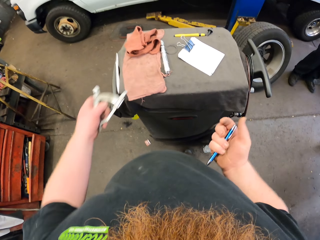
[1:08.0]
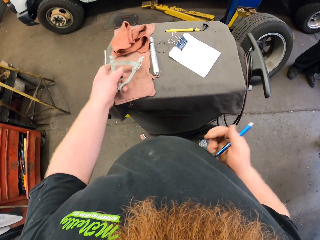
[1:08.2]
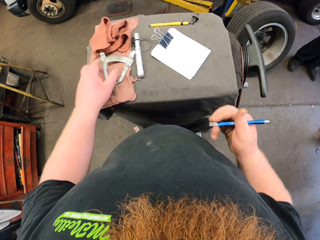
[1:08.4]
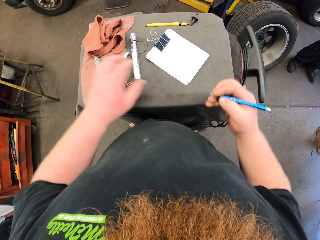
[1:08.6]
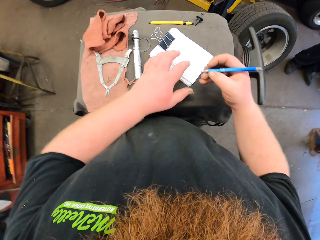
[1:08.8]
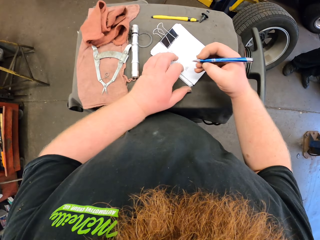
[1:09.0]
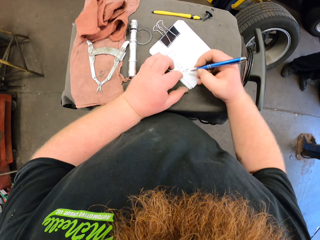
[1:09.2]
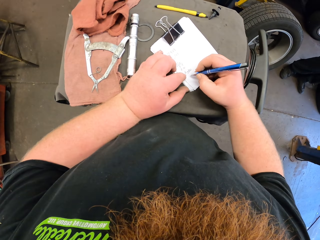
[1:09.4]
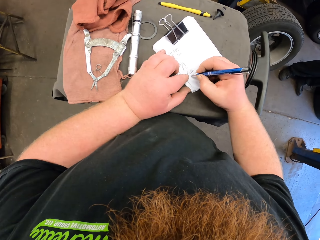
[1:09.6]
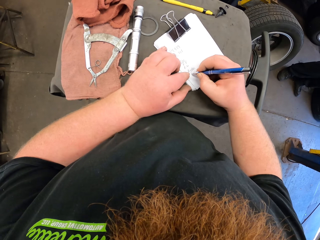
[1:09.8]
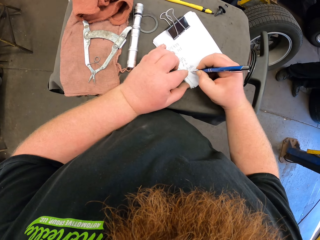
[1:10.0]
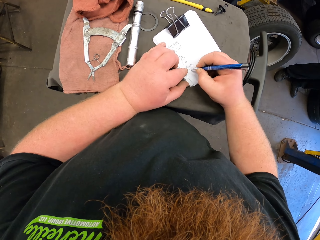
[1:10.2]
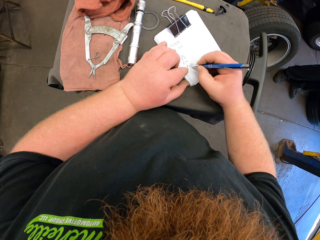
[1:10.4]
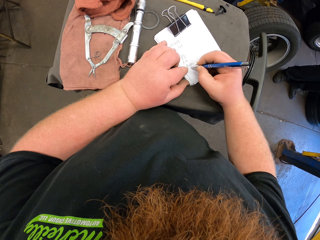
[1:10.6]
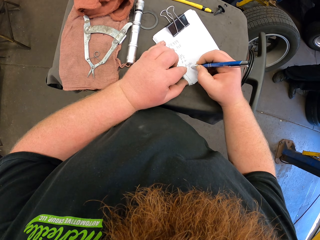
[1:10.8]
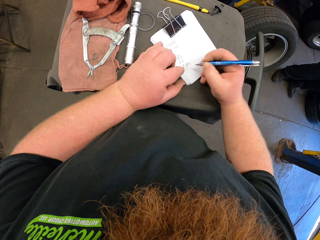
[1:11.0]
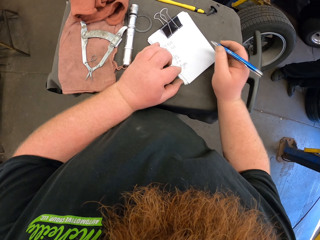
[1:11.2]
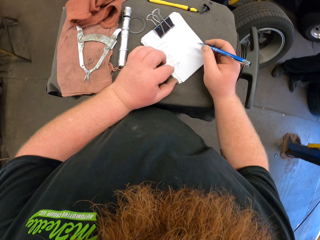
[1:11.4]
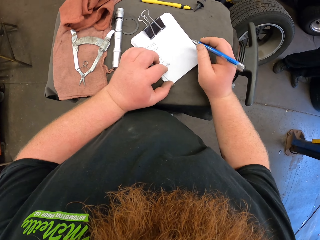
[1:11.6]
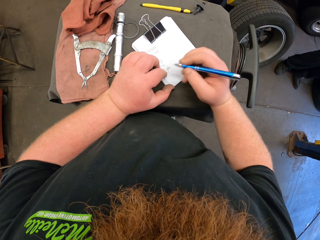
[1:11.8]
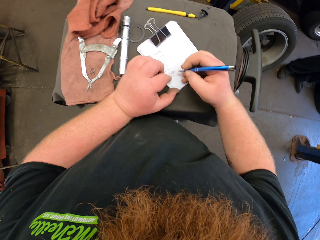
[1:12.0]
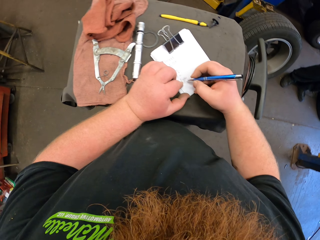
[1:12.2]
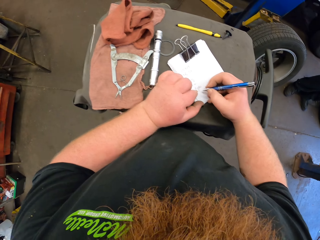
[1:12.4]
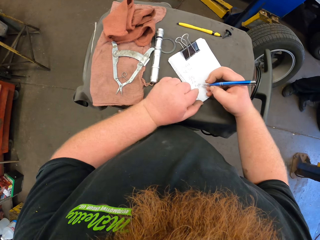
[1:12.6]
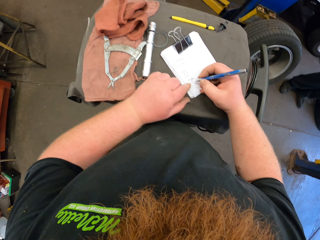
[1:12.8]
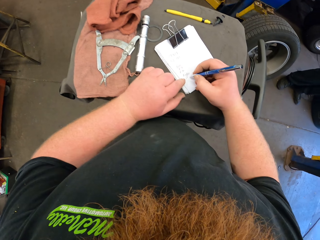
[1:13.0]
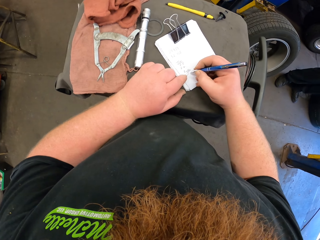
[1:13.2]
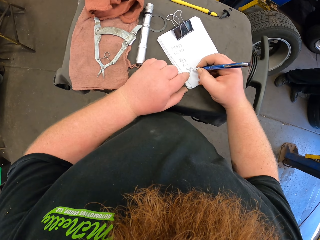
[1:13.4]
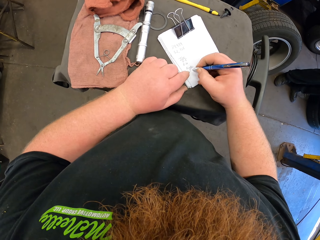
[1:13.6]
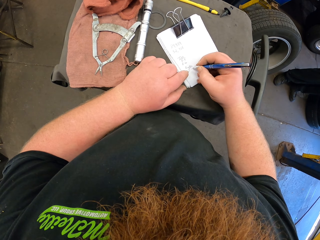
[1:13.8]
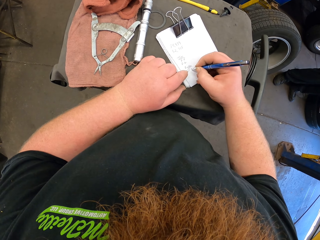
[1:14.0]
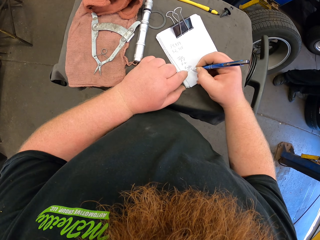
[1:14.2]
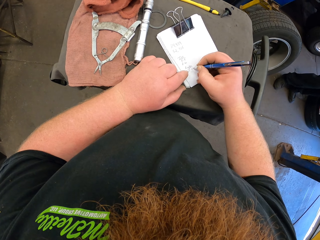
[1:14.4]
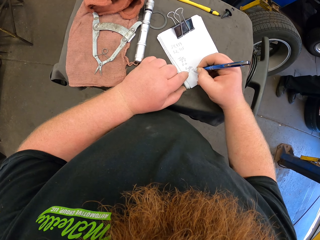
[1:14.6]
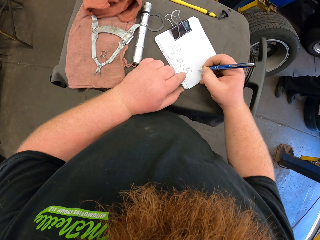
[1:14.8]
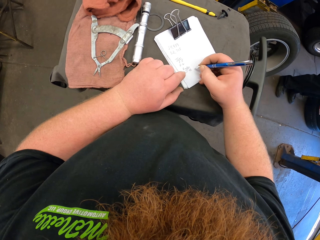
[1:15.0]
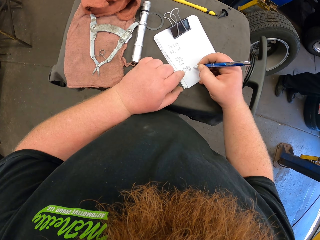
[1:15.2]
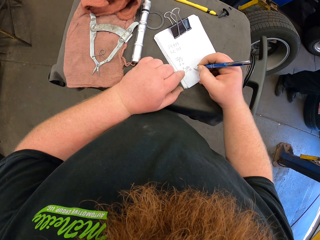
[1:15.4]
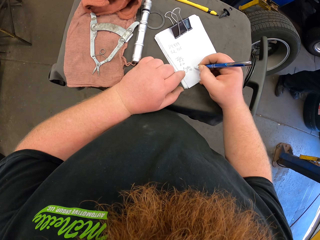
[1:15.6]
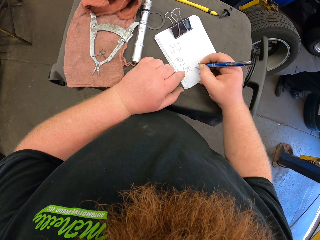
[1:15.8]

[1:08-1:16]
The camera wearer places the flush cutter on a piece of cloth. They write on a piece of paper. They hold the pen.

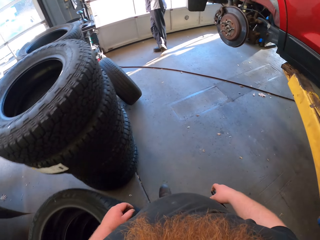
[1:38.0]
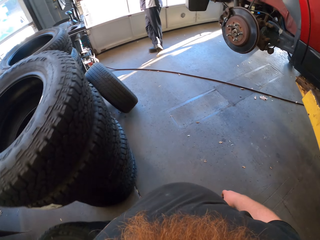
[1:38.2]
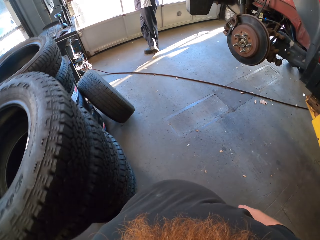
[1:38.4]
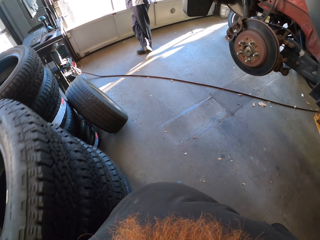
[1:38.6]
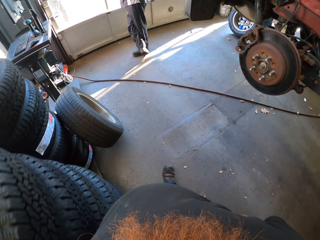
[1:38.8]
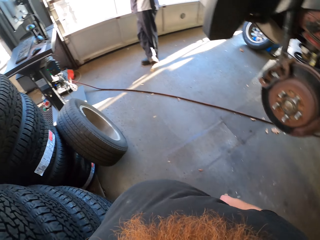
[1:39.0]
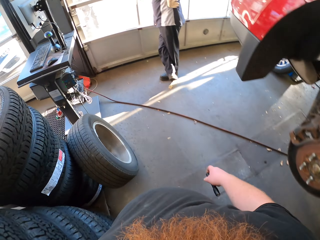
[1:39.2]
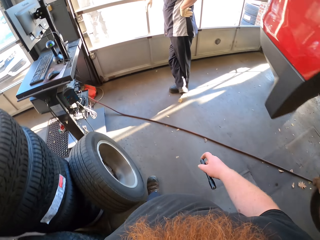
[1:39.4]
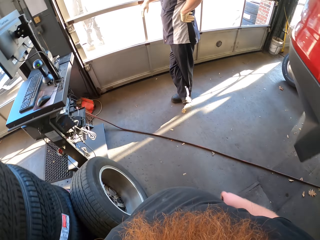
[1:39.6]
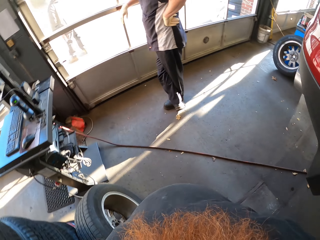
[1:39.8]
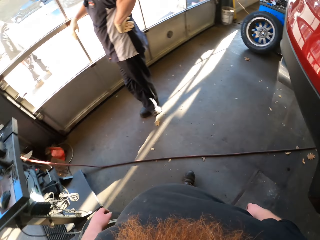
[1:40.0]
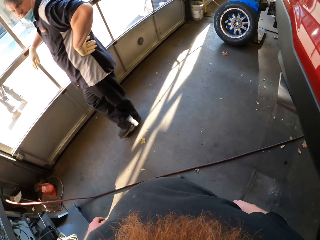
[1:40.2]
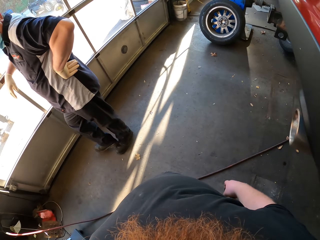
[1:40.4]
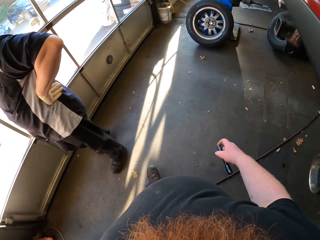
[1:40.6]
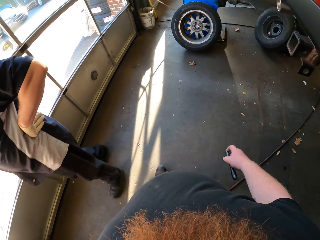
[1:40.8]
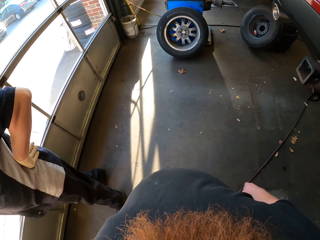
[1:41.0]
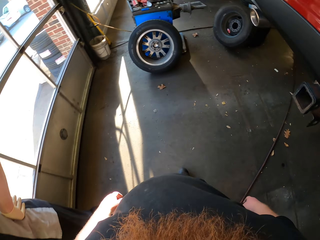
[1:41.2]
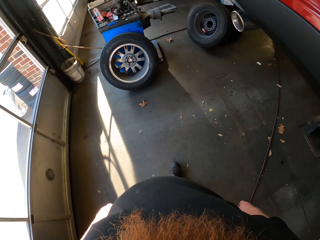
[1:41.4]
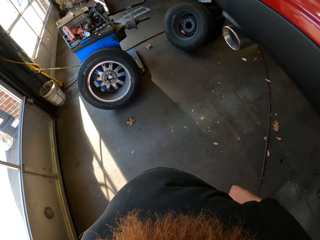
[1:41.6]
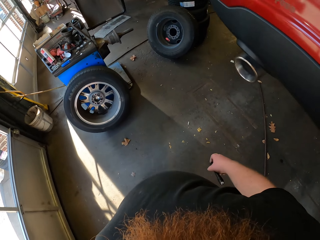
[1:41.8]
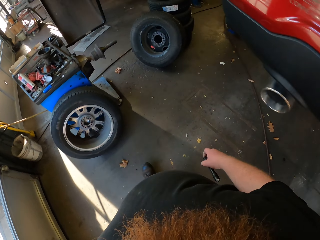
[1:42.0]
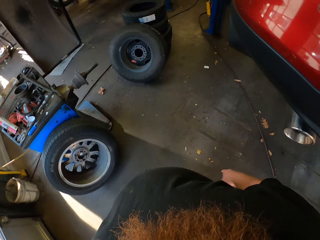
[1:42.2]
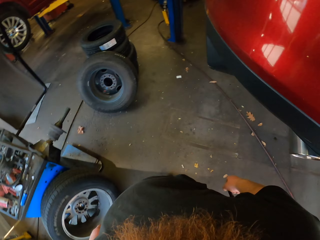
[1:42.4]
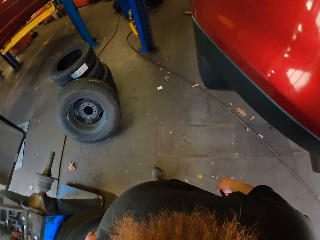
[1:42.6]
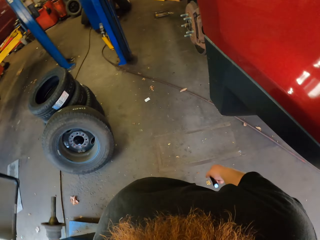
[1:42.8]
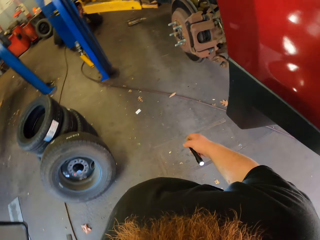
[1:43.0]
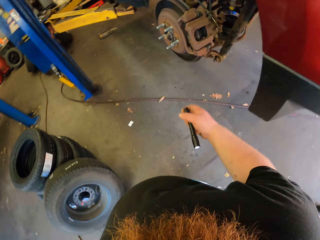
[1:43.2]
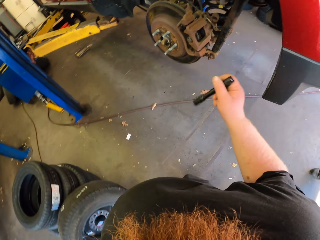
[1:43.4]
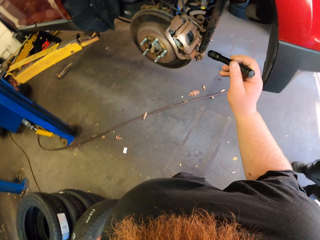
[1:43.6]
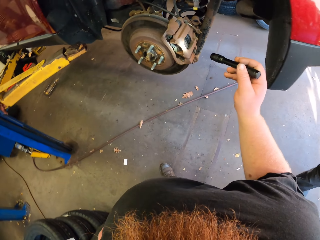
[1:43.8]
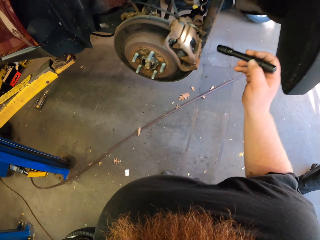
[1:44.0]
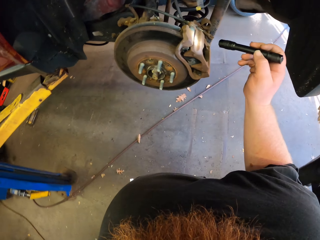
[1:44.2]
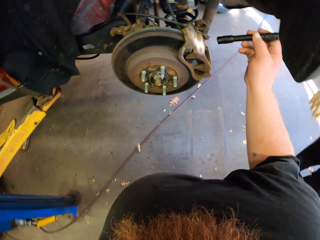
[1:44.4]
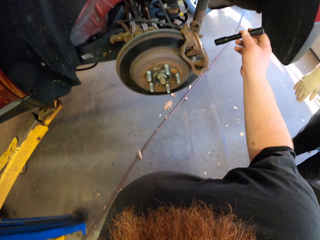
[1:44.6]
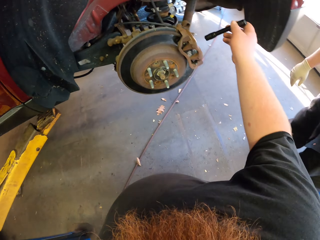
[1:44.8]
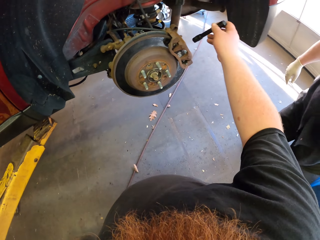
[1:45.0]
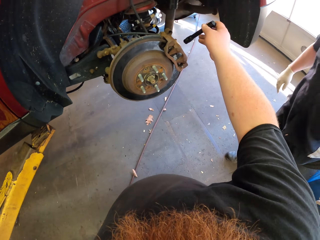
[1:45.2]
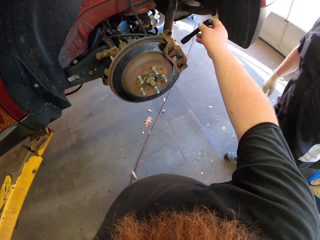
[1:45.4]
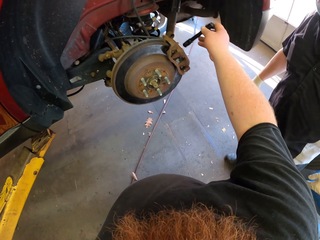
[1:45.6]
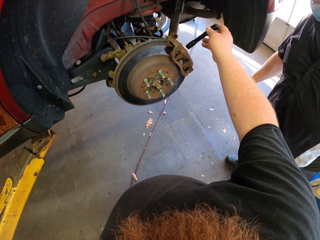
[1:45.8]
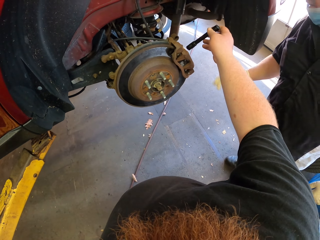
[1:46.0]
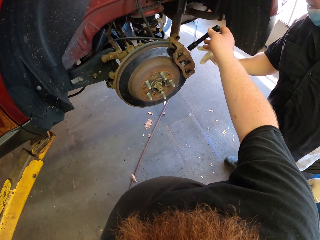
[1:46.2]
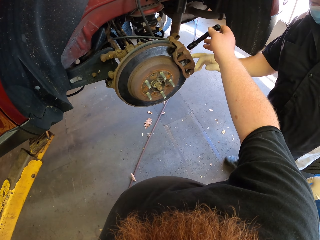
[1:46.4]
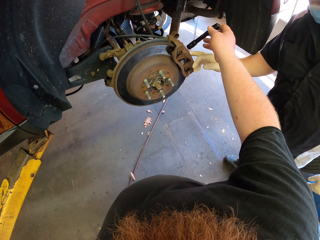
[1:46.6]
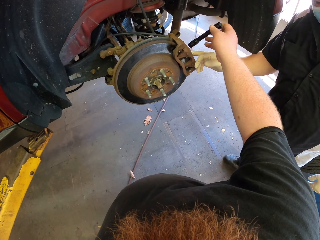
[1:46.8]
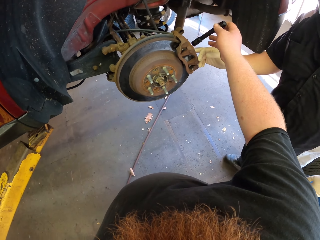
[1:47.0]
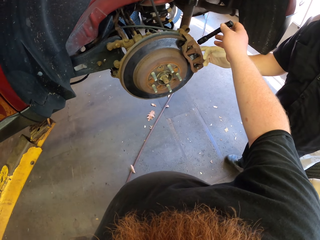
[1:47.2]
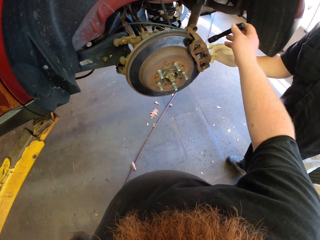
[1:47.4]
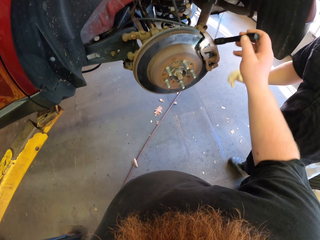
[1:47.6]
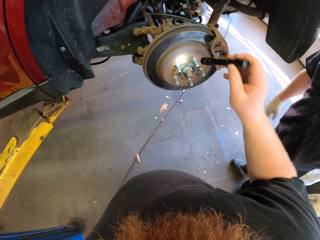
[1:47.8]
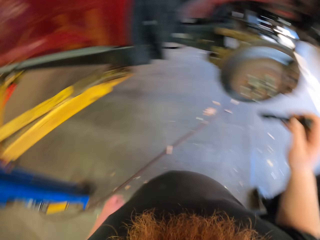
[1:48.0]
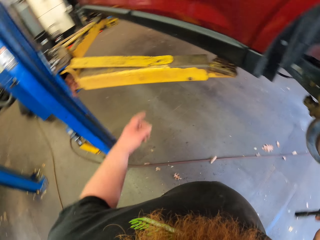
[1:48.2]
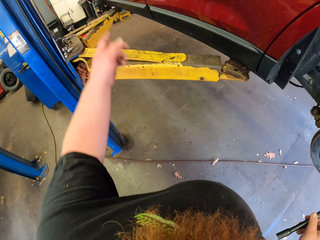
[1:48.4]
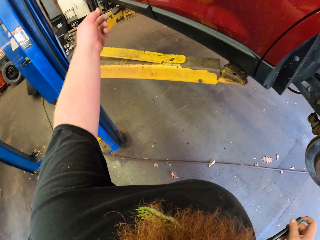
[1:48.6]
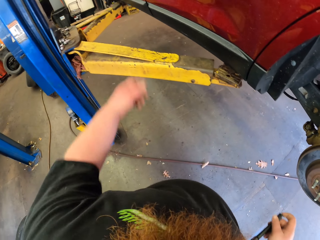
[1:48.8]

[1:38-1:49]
The camera wearer walks in the garage. They hold the torch. They look at the caliper brake.
